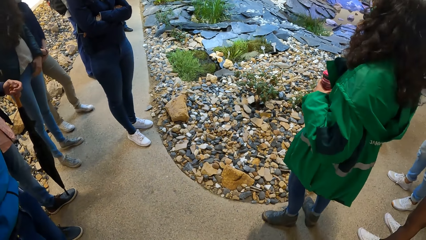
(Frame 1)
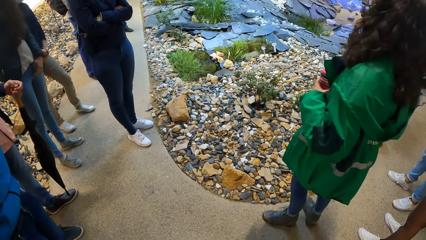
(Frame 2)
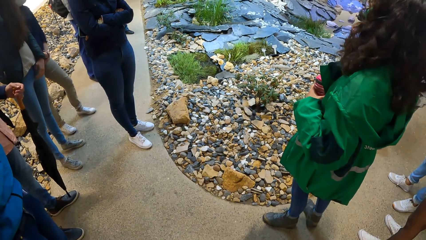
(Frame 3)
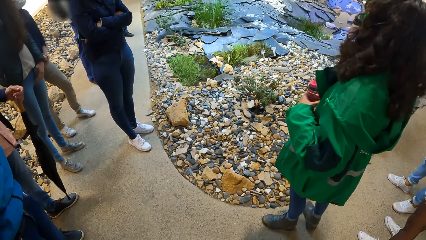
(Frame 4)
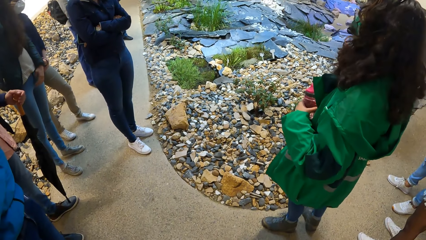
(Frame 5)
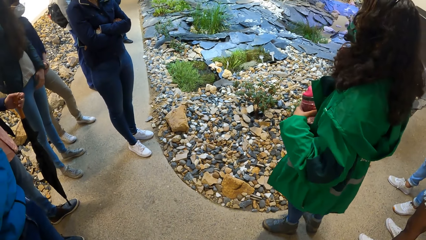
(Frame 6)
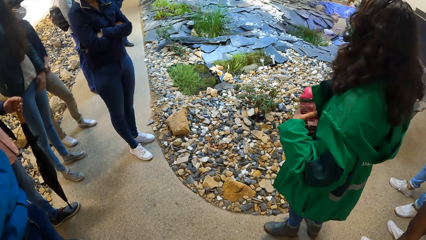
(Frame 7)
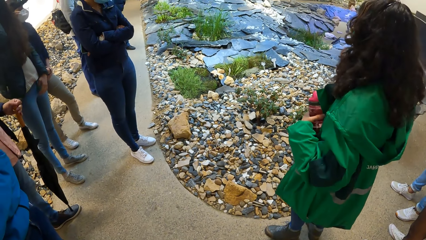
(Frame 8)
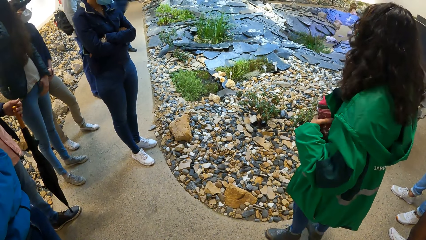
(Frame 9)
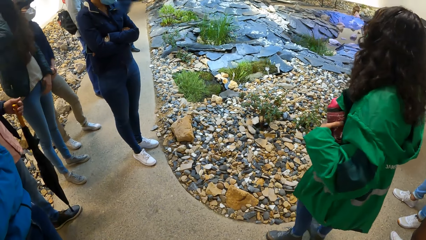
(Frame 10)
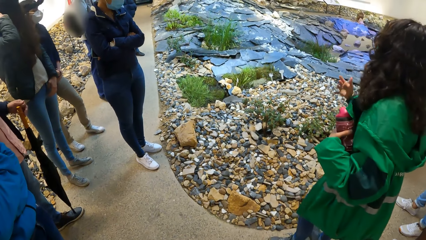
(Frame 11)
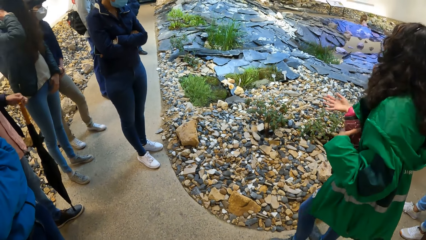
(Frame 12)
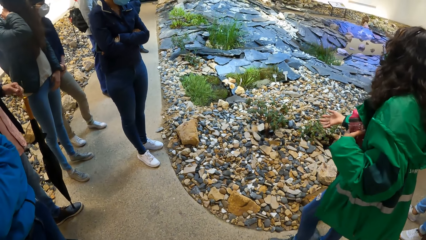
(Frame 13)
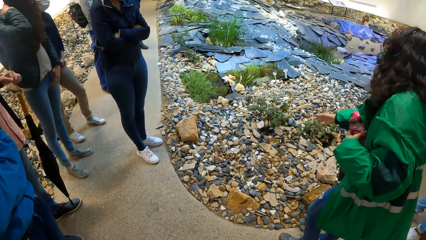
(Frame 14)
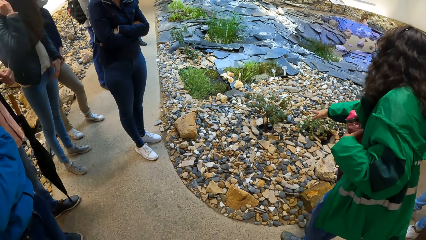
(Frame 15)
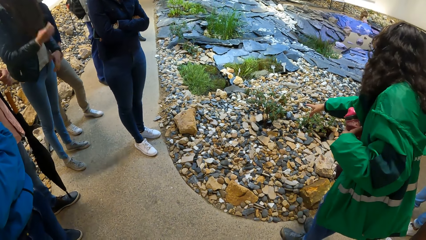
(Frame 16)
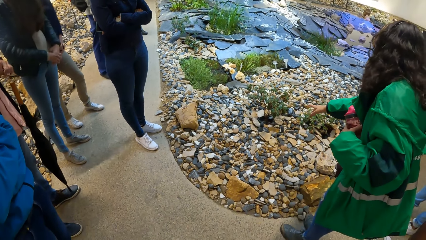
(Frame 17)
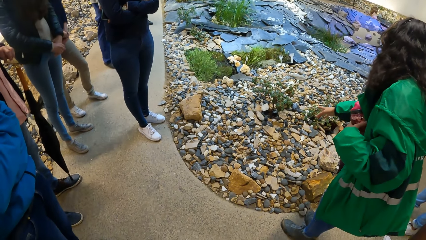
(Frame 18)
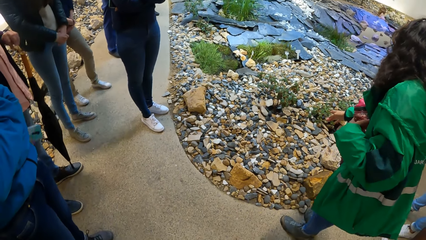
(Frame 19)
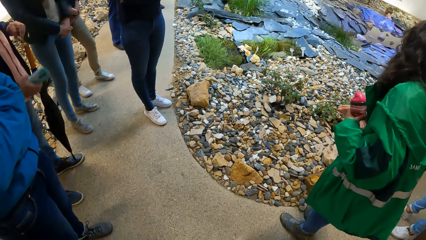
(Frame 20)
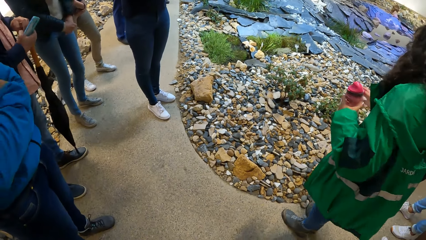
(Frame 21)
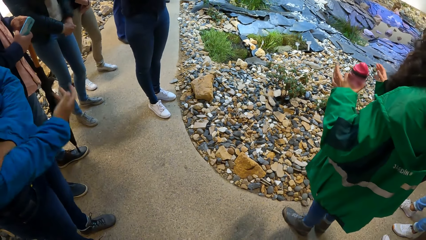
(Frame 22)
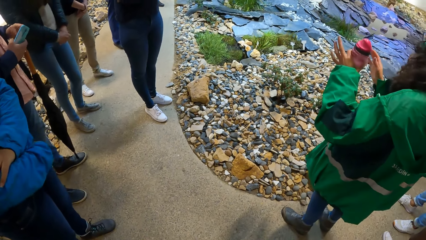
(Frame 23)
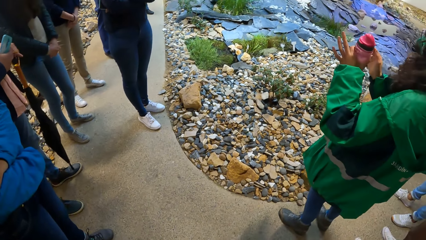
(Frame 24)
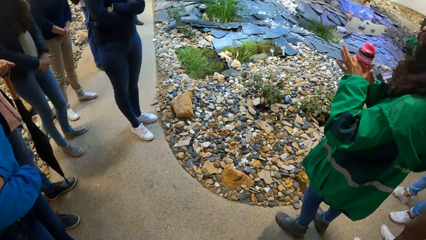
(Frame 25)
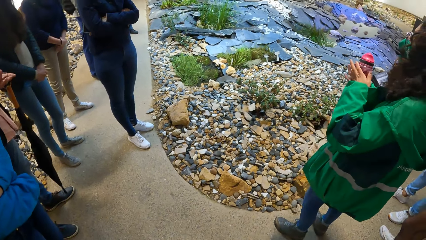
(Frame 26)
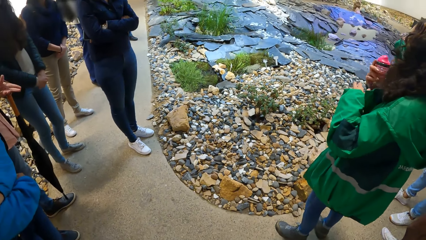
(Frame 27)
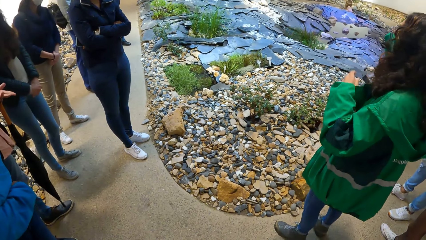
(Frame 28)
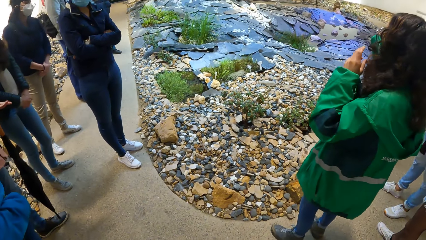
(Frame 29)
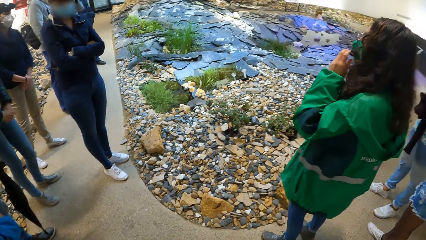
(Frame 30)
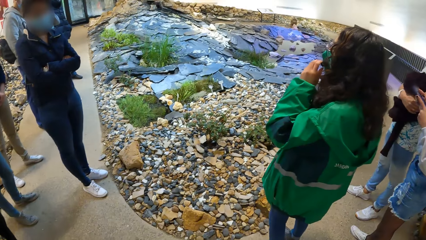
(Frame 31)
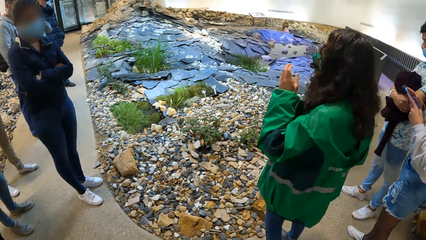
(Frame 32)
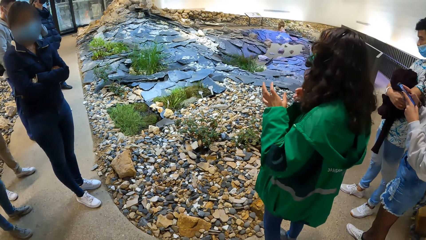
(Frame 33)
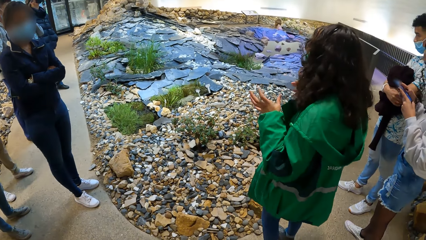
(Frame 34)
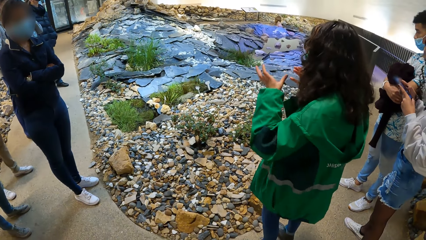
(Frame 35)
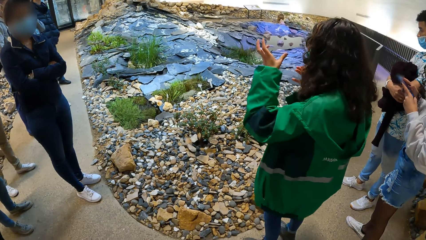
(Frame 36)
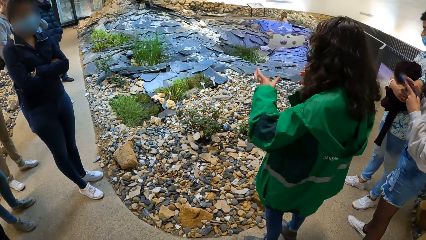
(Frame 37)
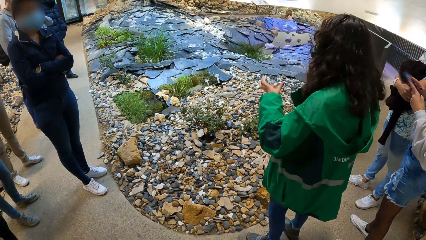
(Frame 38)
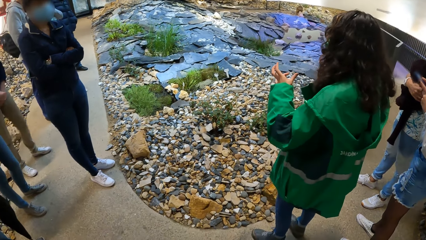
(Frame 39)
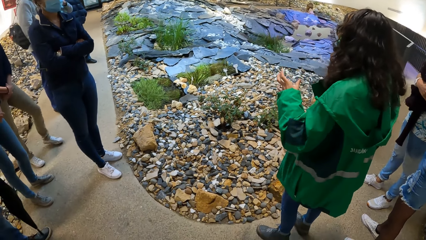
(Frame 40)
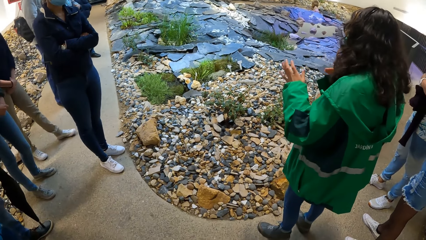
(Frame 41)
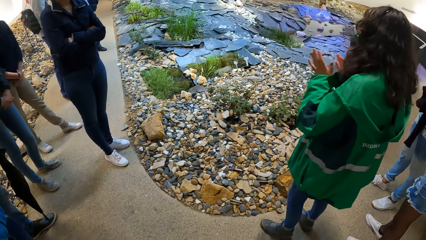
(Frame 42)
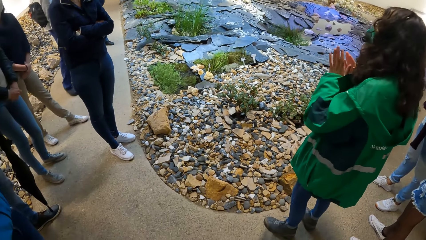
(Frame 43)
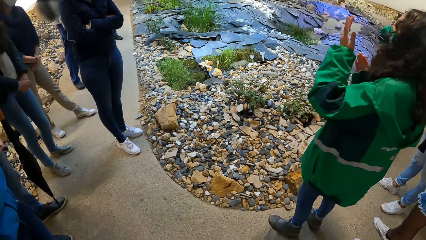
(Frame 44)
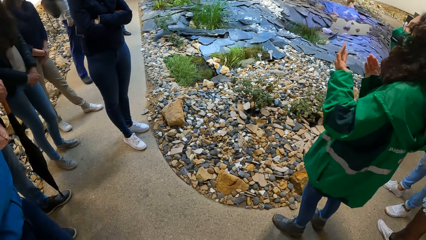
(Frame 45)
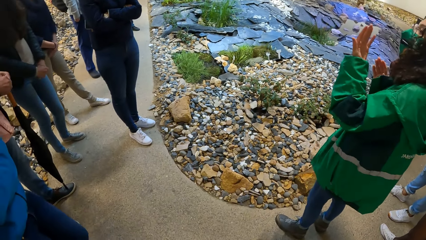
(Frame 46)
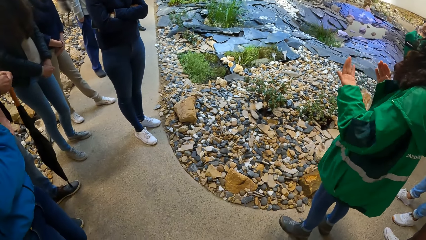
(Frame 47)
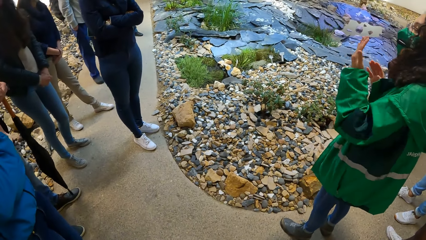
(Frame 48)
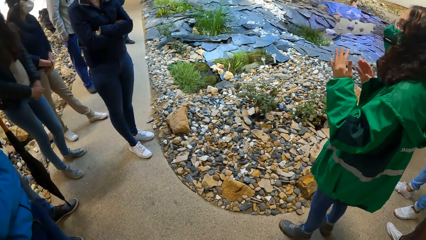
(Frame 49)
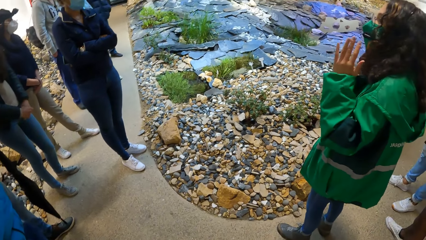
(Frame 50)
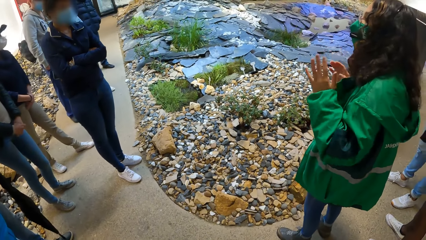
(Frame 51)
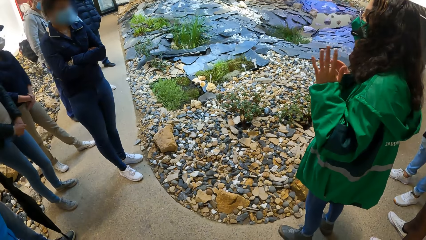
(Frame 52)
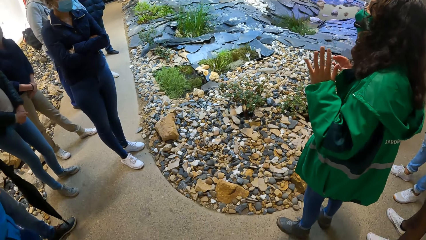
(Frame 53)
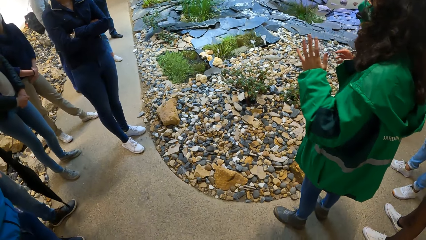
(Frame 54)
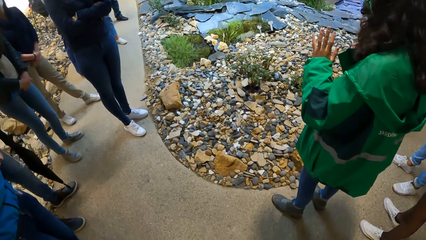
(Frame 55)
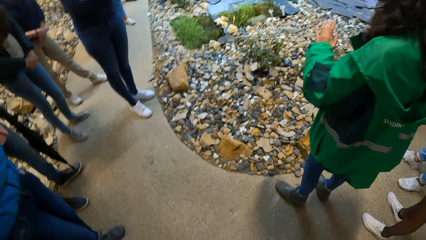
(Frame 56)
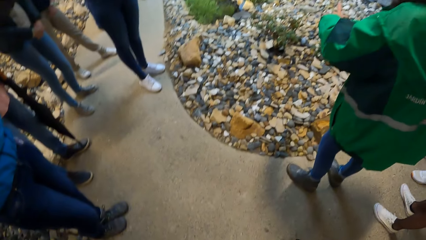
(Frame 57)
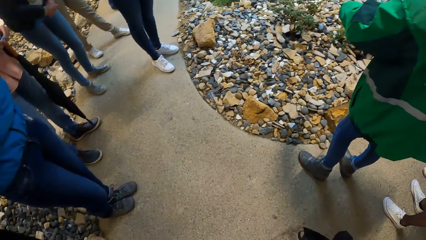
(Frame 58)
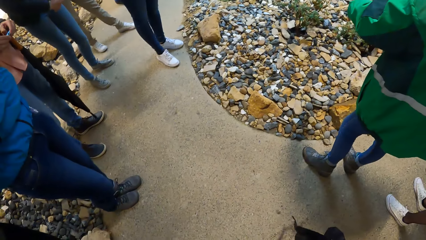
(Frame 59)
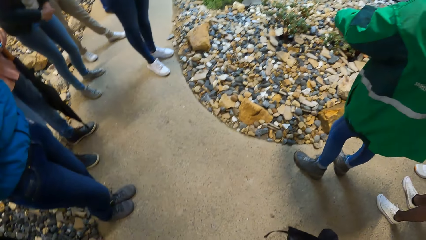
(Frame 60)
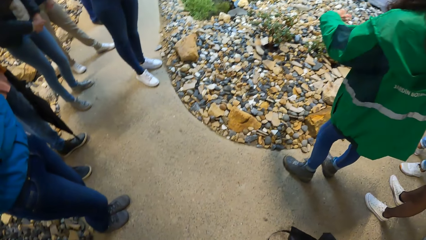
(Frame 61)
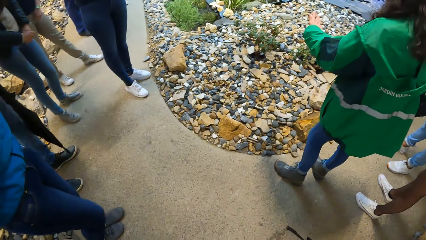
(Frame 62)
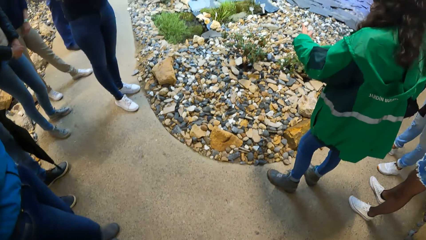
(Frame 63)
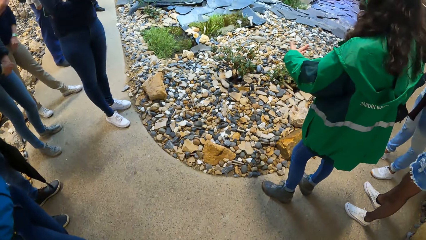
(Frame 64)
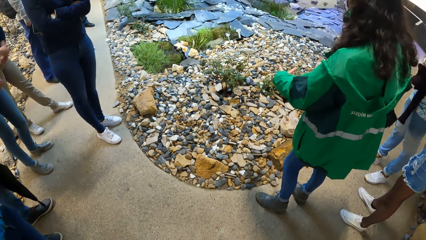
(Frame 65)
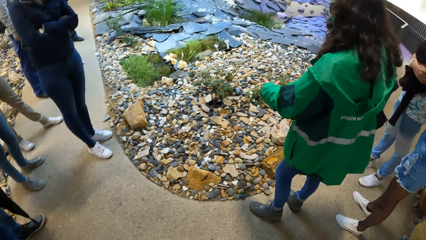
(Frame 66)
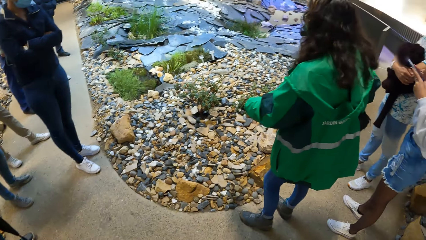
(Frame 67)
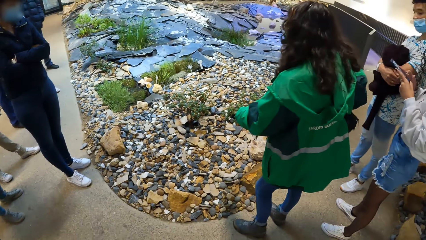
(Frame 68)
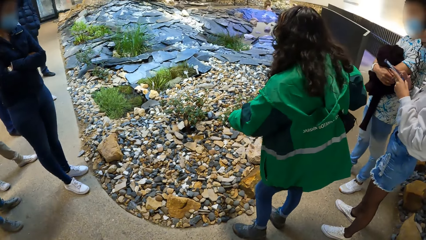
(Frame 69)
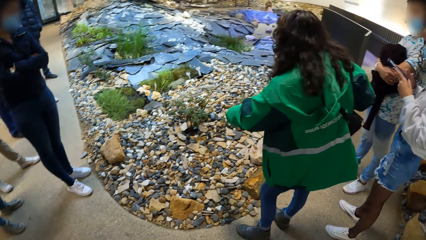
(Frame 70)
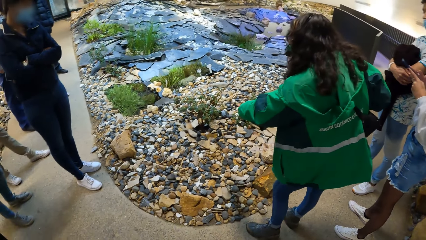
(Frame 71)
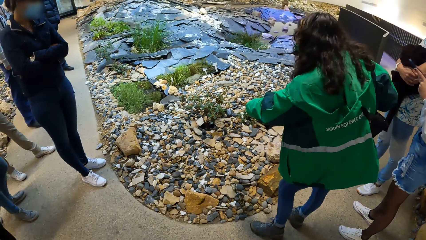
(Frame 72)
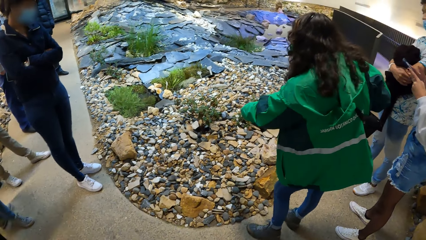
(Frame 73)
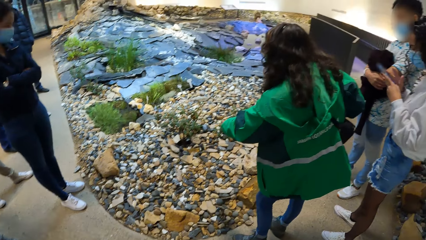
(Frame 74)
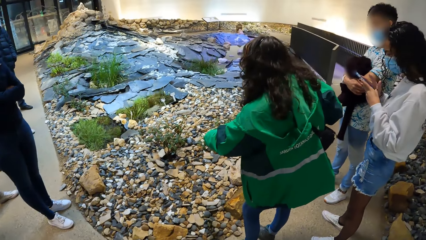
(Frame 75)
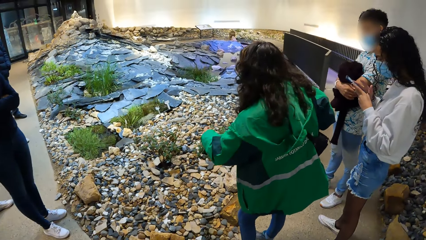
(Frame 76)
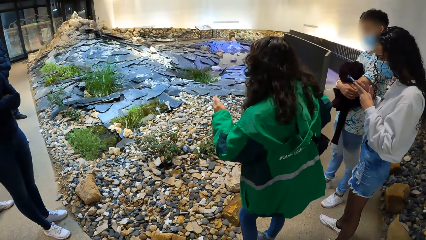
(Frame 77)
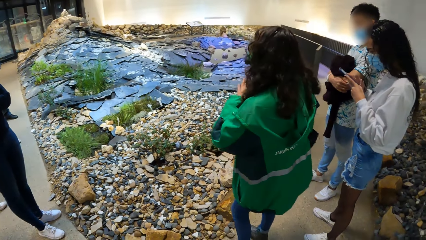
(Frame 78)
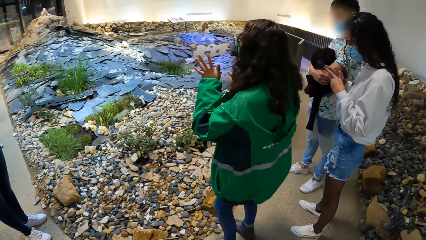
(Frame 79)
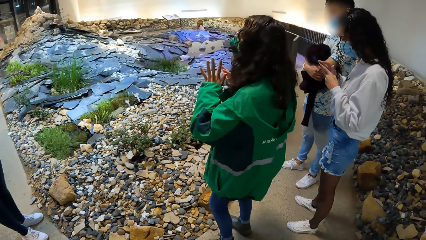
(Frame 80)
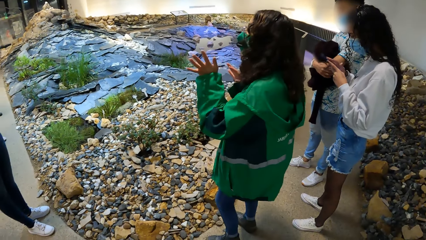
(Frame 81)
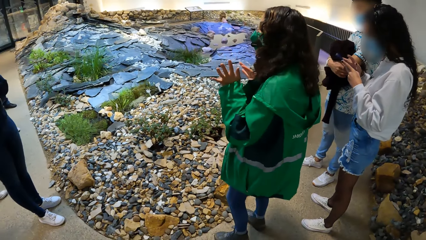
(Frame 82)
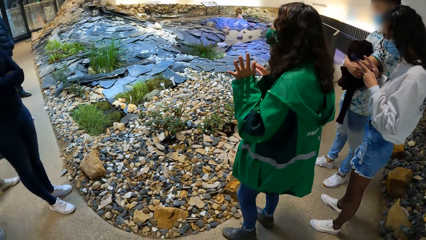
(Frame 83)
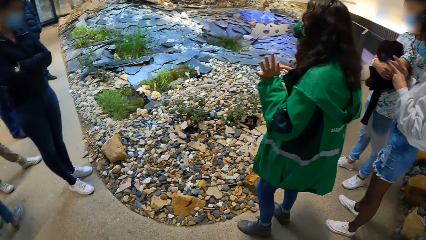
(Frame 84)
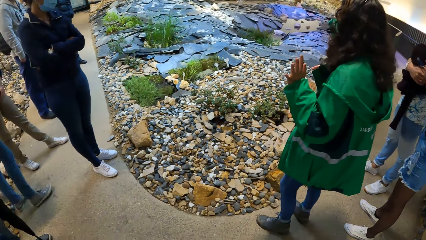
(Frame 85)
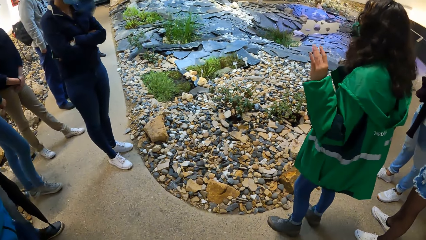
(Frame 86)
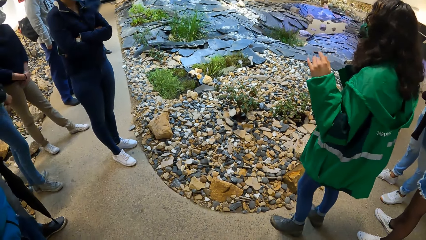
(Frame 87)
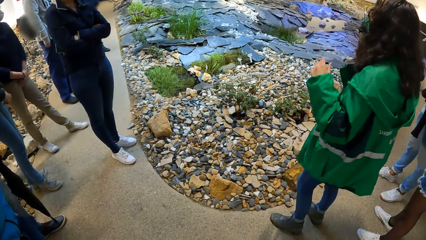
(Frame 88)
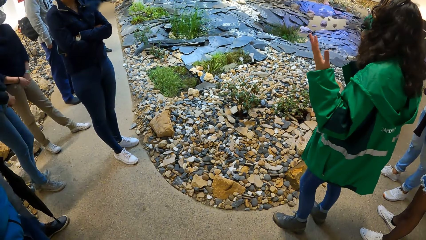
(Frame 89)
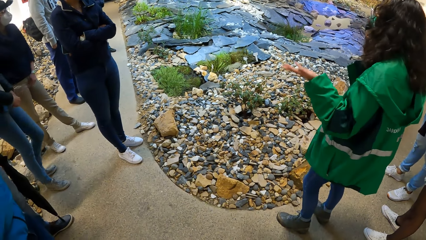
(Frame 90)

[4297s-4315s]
The camera wearer looks around. A lady moves the hands, passes the bottle to the right hand, and demonstrates with the hands. The lady operates the phone with both hands.
